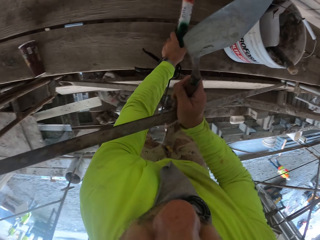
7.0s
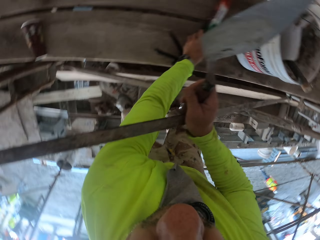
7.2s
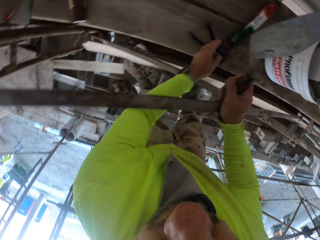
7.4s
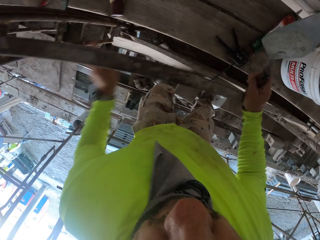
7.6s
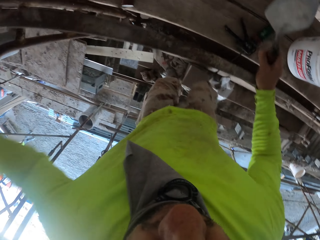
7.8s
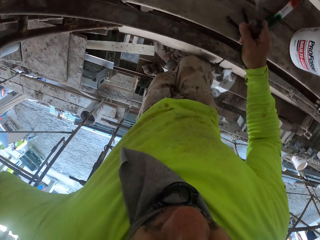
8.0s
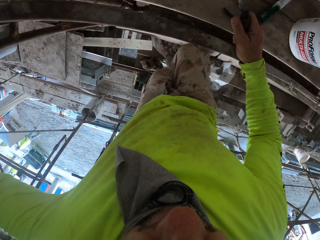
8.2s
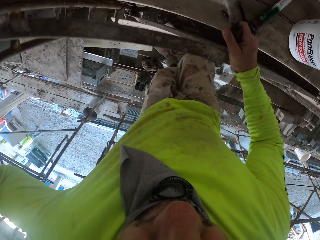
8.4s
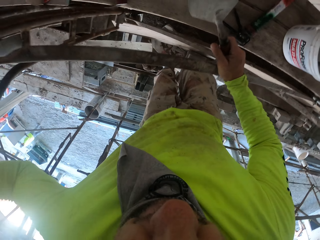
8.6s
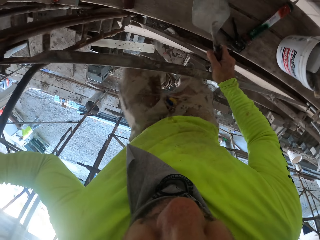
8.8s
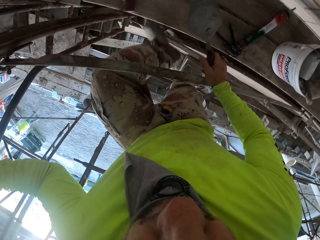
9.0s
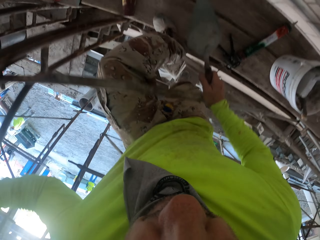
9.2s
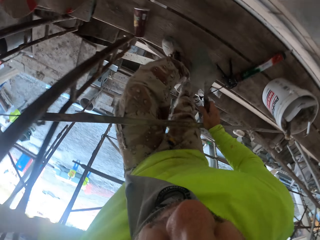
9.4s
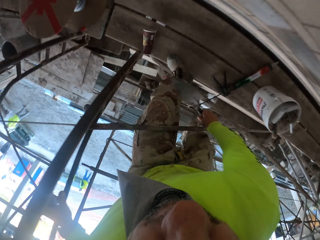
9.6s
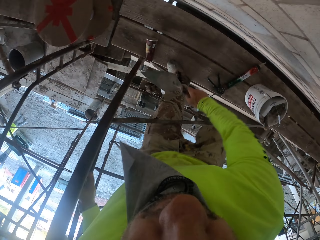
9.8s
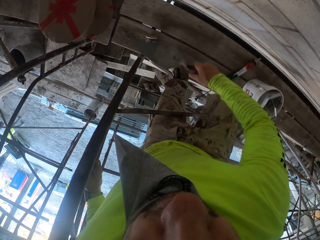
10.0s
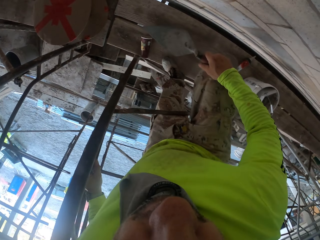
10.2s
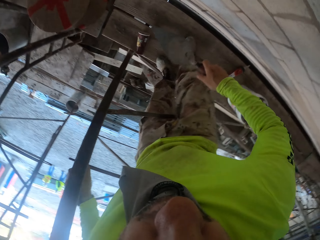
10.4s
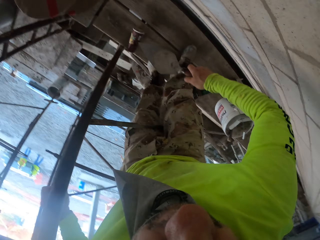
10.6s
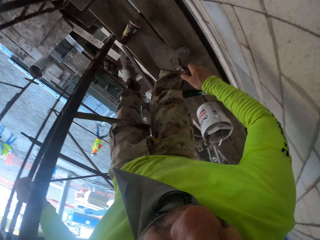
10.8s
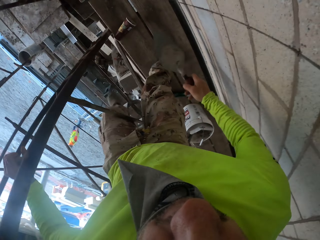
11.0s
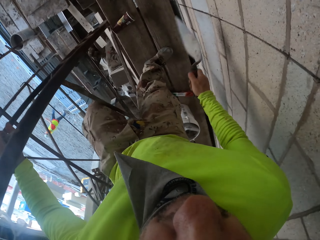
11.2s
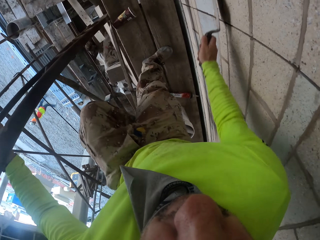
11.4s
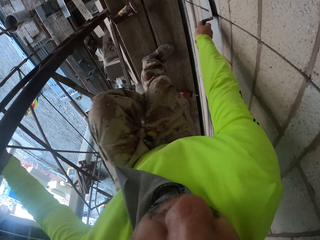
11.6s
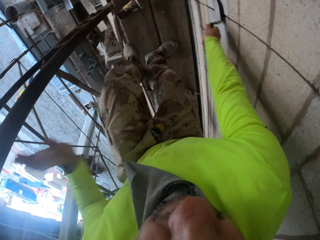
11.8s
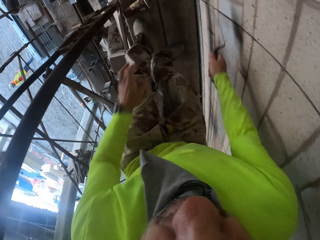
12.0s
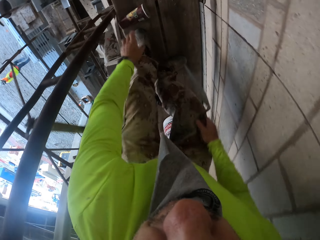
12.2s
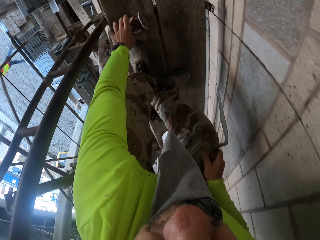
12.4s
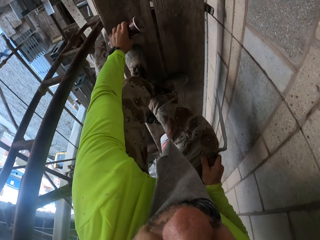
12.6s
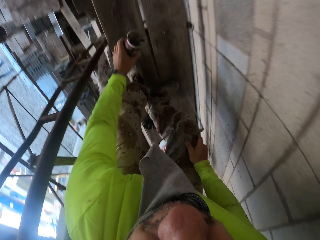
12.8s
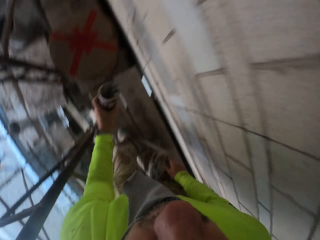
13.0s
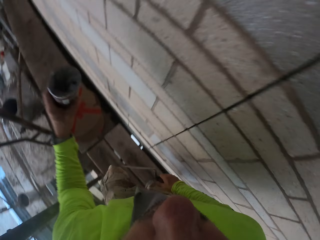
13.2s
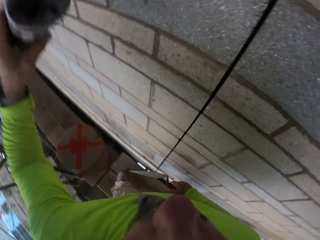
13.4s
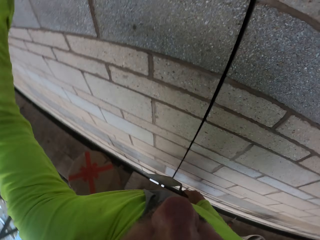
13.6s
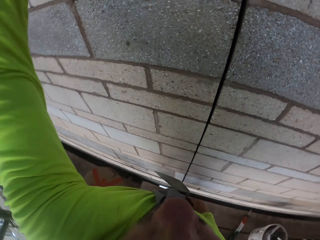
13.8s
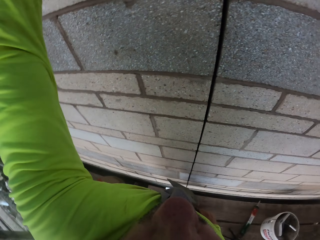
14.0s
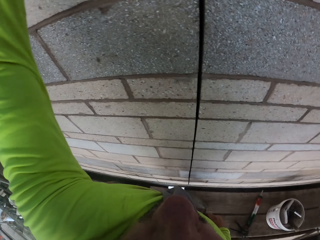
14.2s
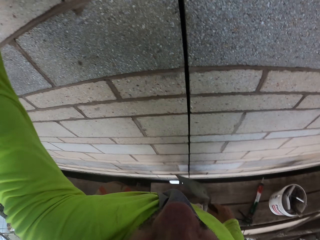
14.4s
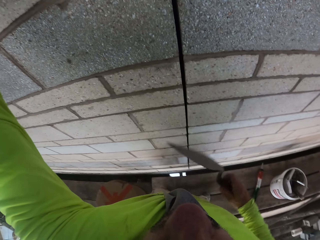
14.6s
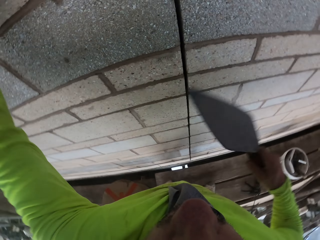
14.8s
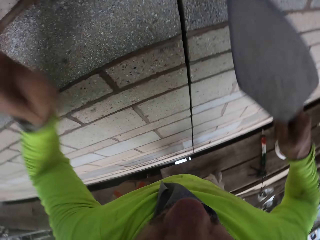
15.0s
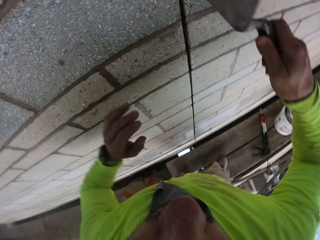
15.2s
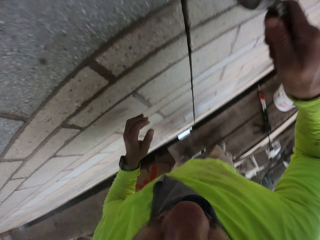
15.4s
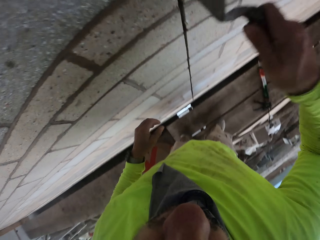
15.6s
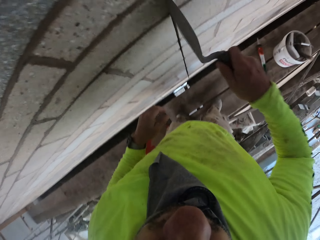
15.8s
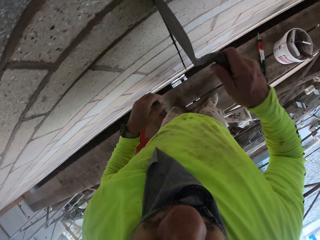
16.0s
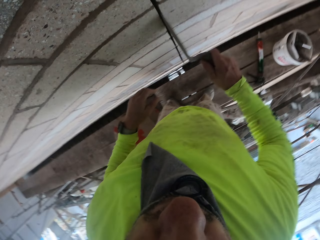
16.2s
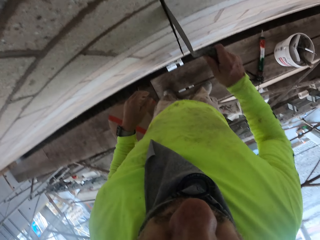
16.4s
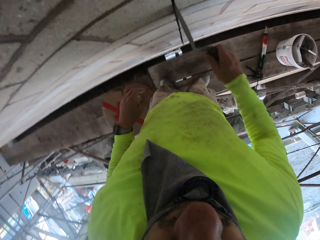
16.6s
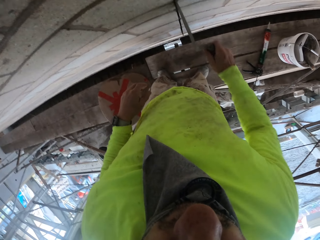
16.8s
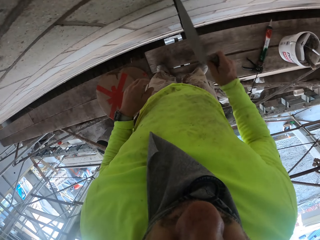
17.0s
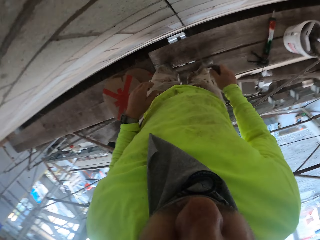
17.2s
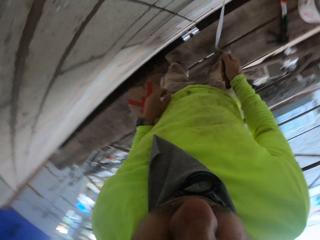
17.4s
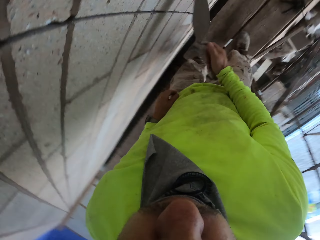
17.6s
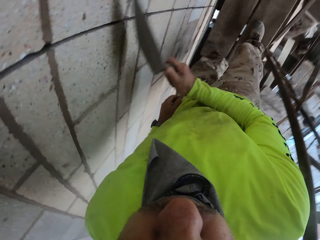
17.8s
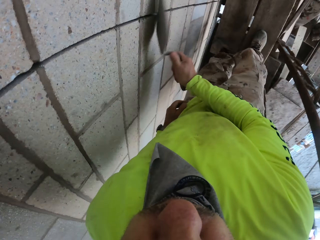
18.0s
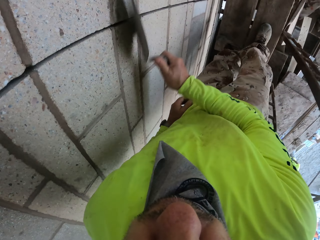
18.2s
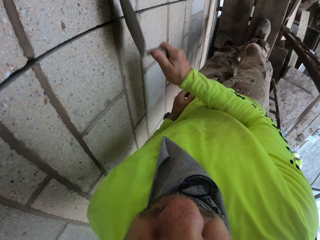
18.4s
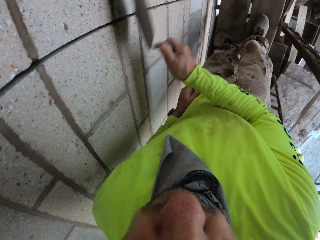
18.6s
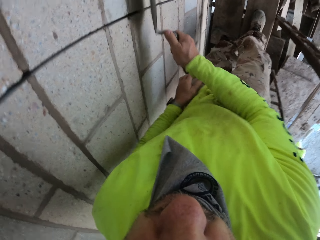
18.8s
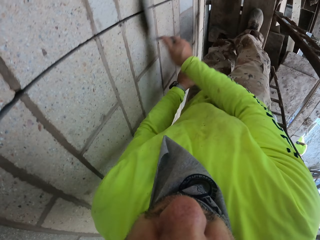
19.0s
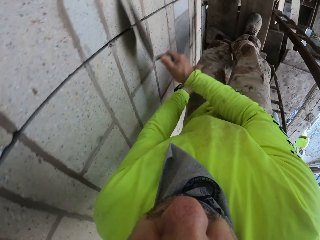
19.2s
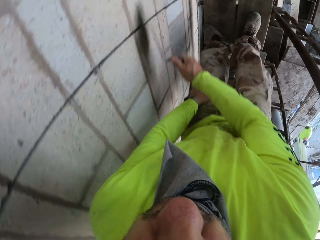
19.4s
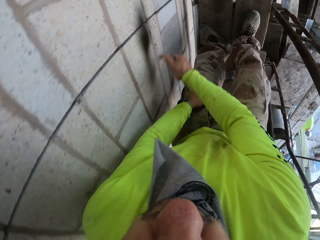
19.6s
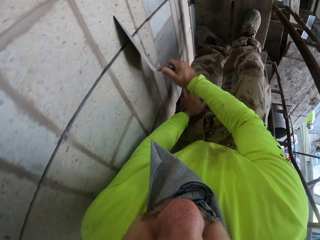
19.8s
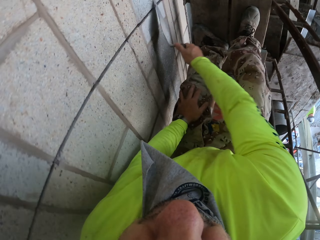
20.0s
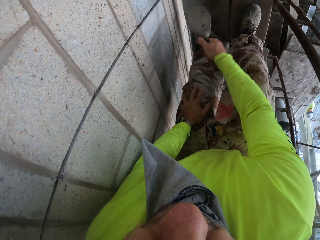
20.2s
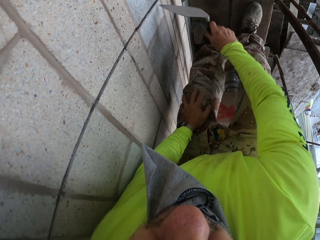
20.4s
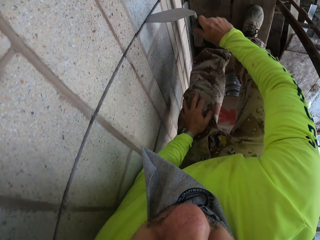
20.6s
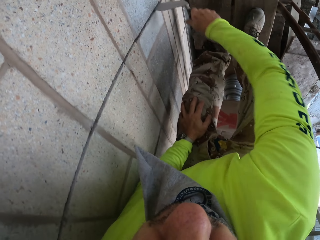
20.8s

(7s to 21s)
The camera wearer moves something. They put down the paint drill. They climb the ladder. They take a weighing tool. They put down the weighing tool. They lift something. They remove excess cement on the wall. They plaster the wall.

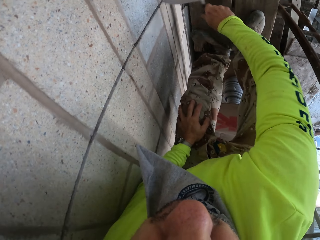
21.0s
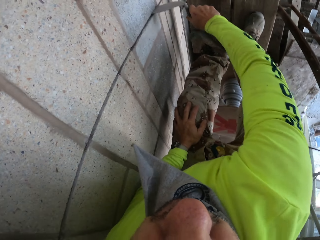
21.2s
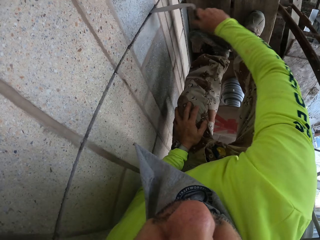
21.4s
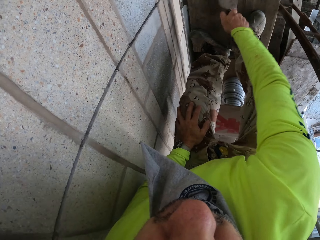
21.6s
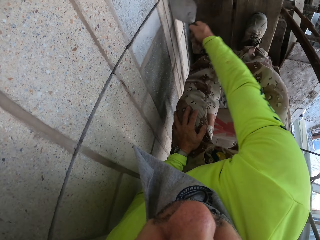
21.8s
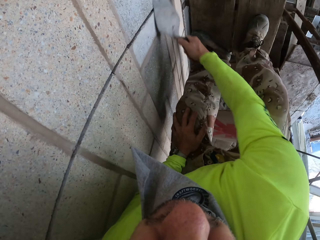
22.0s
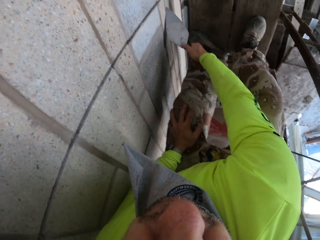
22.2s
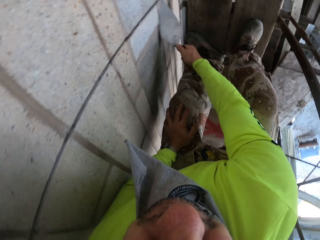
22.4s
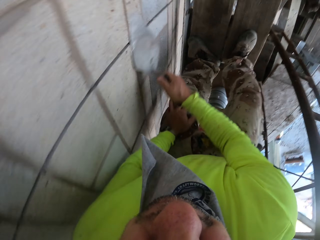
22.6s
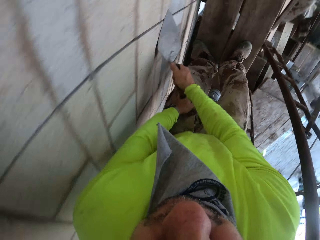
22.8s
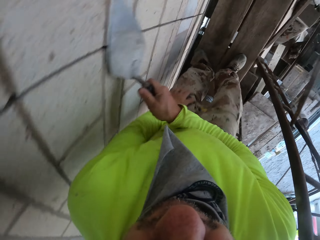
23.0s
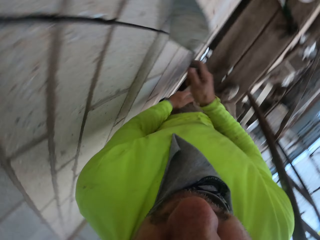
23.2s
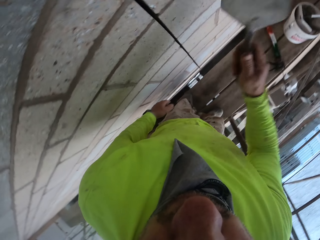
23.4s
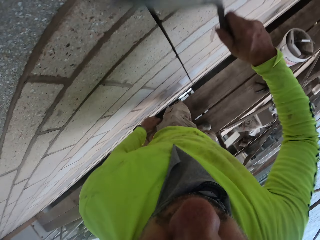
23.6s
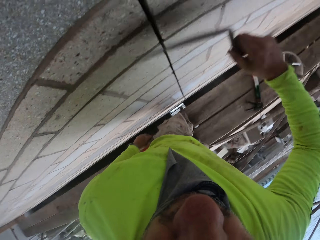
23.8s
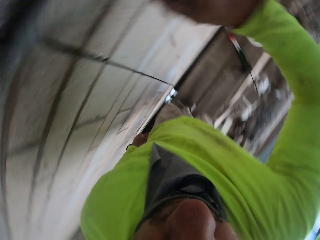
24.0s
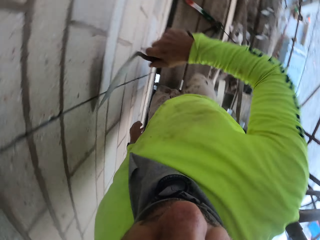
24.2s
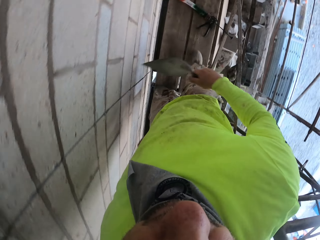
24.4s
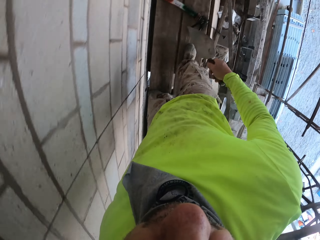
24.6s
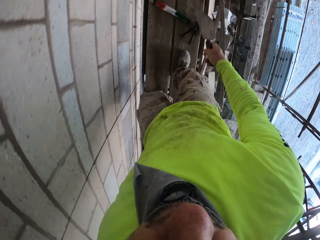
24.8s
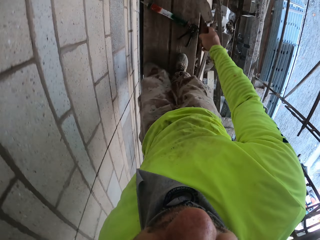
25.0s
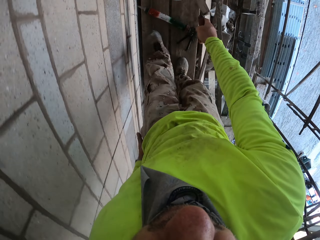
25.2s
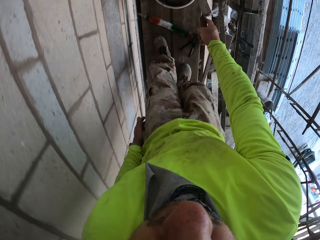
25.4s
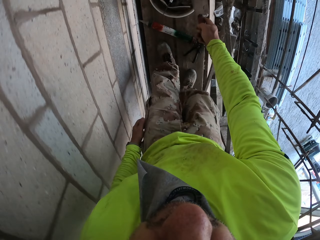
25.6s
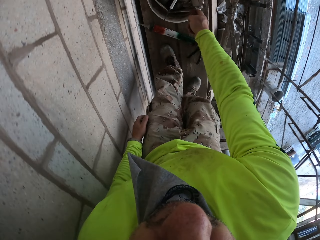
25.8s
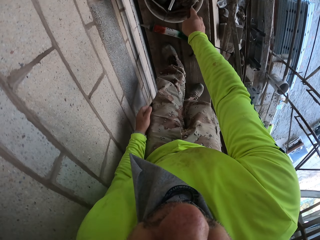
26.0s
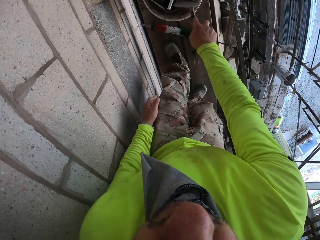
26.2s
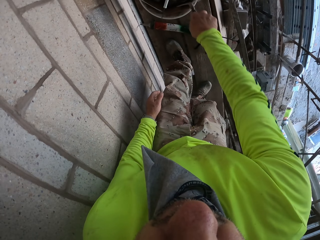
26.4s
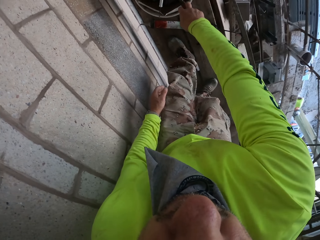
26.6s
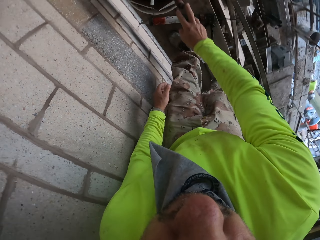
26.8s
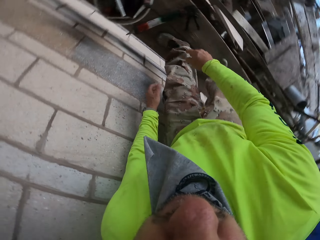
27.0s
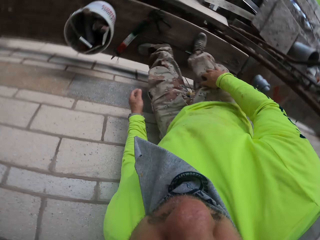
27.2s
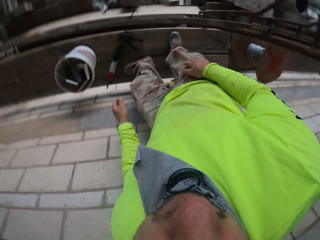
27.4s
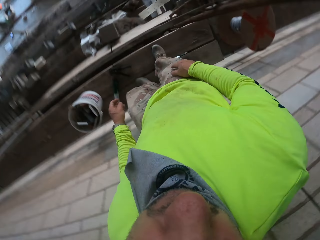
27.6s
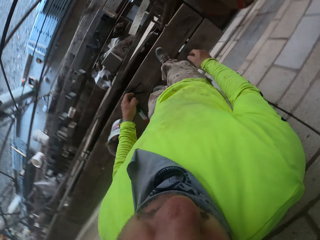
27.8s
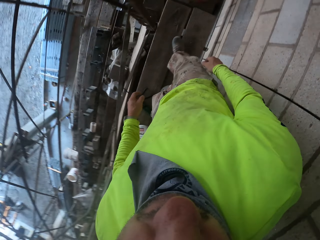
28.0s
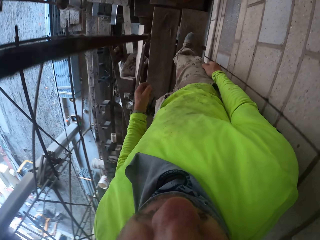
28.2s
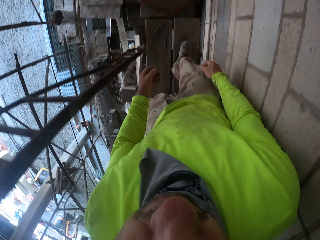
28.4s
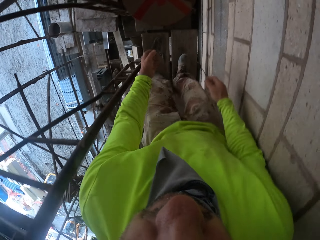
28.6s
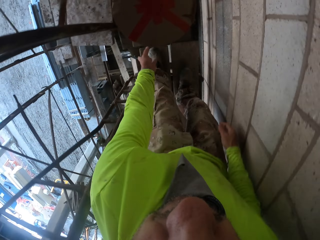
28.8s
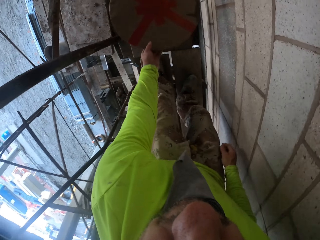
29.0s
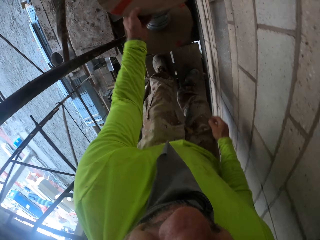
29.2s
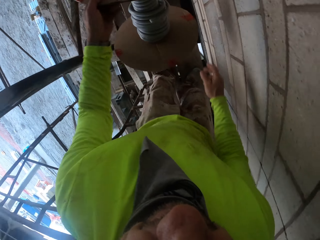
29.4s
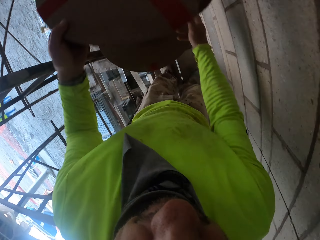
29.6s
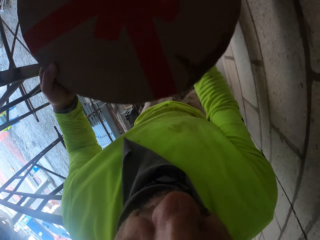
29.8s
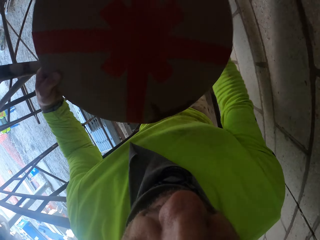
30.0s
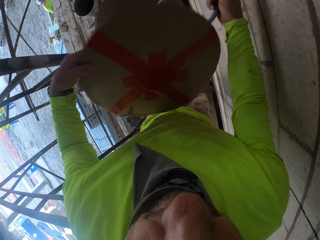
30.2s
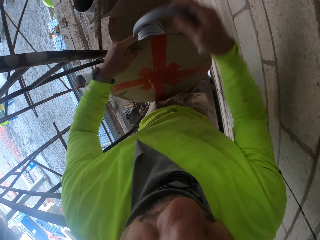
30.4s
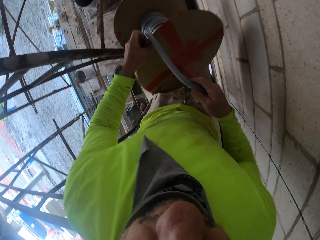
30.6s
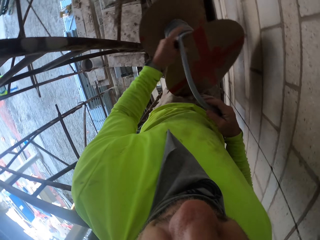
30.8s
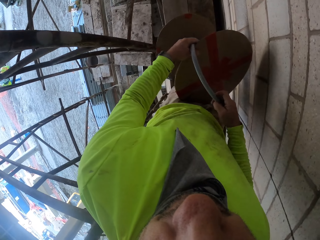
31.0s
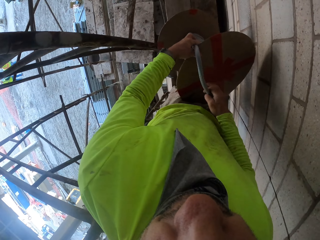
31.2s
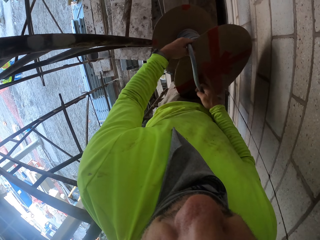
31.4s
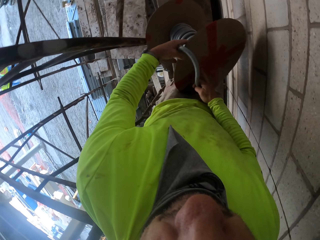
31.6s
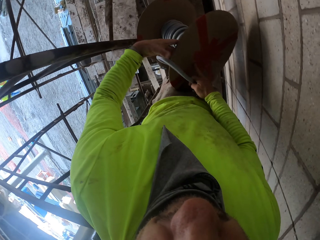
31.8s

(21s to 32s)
The camera wearer moves forward. They put the trowel in a bucket. They stand up. They take a cable drum roller.
